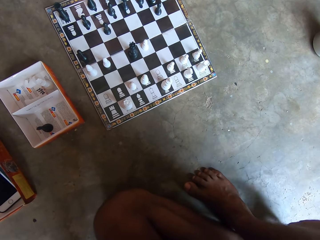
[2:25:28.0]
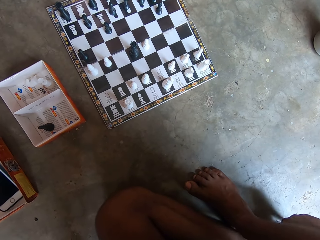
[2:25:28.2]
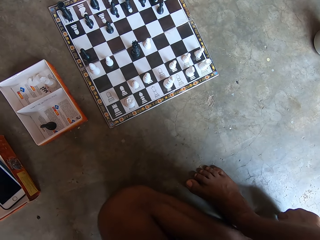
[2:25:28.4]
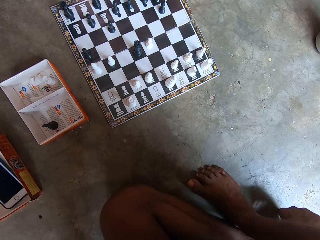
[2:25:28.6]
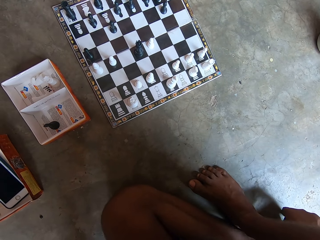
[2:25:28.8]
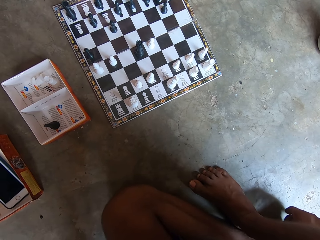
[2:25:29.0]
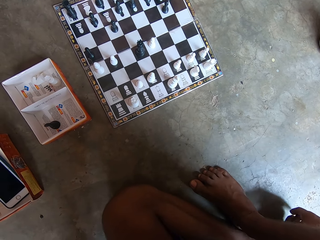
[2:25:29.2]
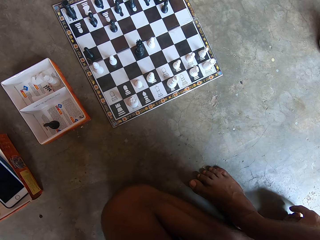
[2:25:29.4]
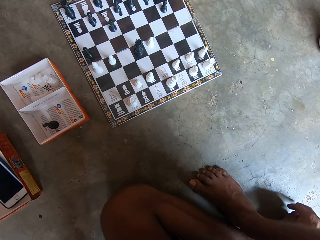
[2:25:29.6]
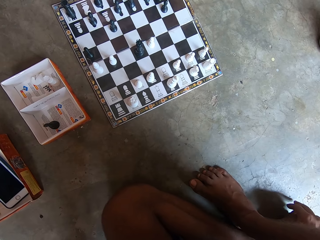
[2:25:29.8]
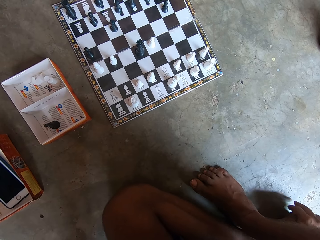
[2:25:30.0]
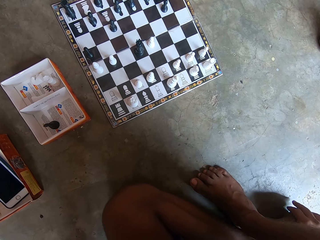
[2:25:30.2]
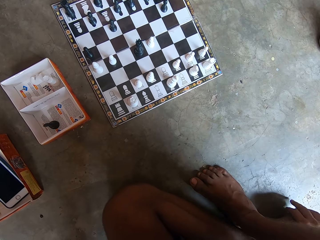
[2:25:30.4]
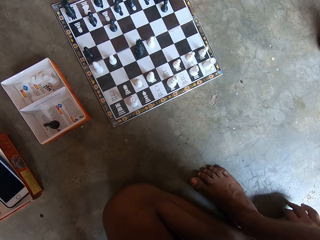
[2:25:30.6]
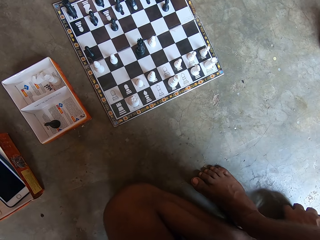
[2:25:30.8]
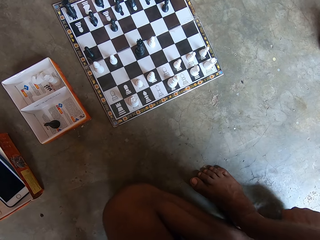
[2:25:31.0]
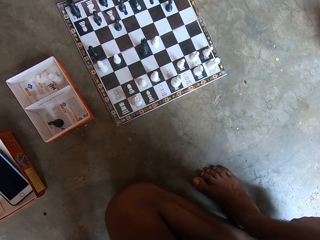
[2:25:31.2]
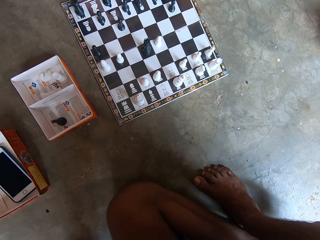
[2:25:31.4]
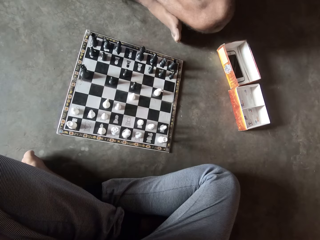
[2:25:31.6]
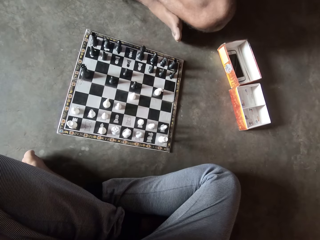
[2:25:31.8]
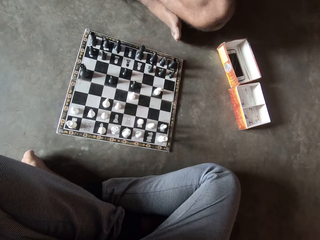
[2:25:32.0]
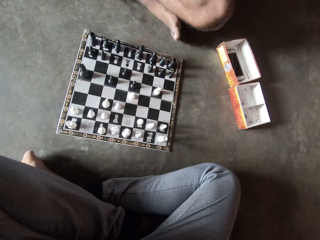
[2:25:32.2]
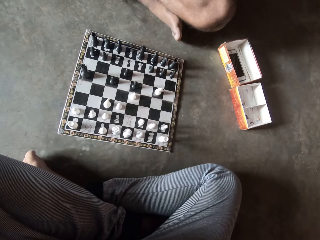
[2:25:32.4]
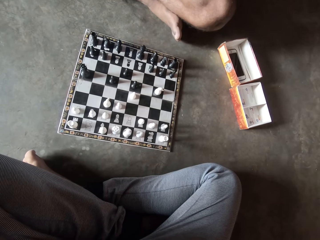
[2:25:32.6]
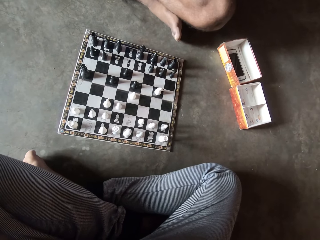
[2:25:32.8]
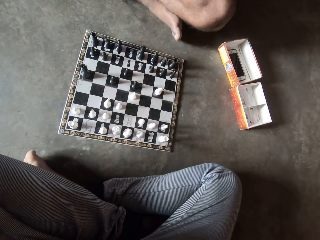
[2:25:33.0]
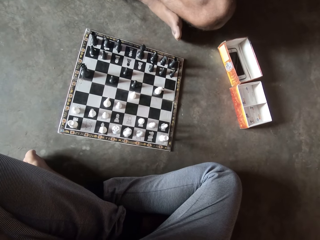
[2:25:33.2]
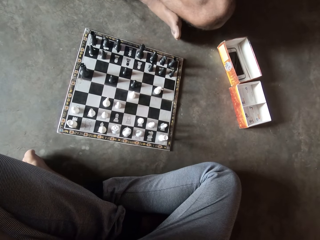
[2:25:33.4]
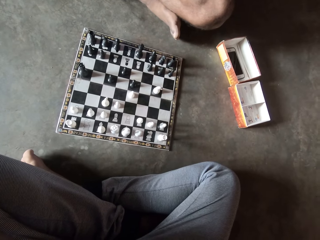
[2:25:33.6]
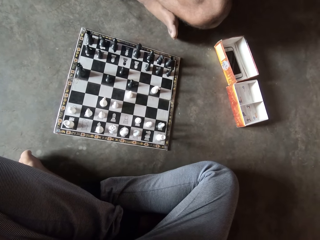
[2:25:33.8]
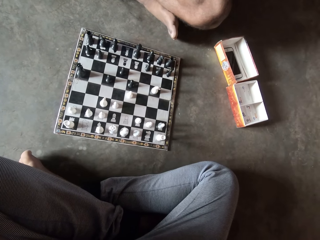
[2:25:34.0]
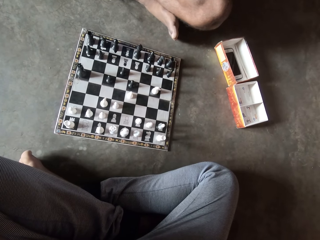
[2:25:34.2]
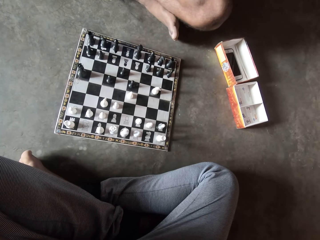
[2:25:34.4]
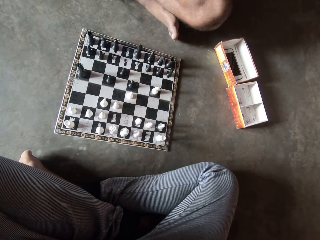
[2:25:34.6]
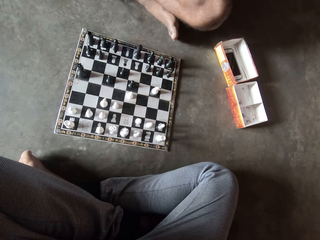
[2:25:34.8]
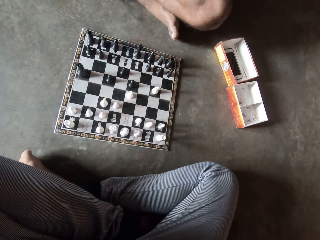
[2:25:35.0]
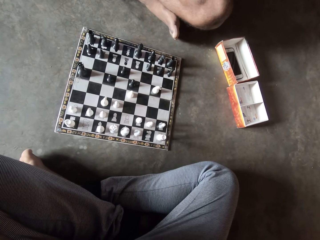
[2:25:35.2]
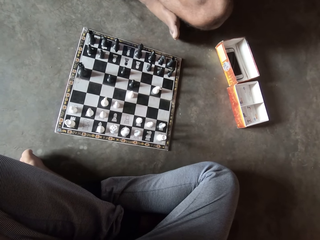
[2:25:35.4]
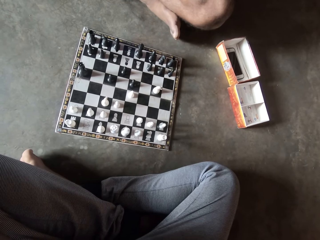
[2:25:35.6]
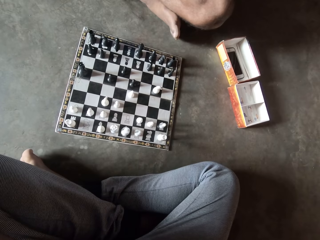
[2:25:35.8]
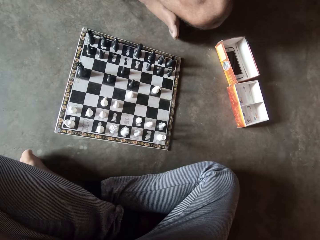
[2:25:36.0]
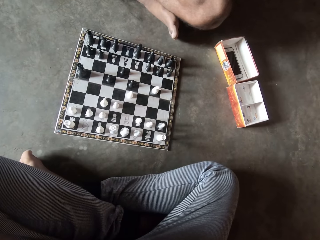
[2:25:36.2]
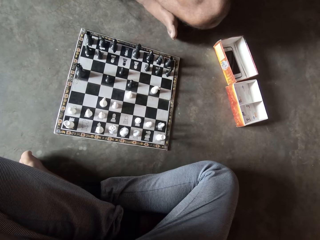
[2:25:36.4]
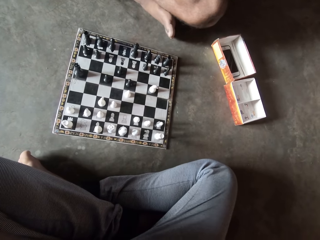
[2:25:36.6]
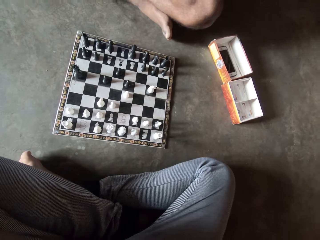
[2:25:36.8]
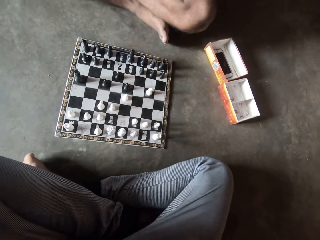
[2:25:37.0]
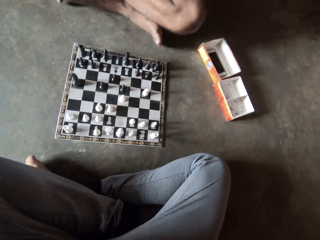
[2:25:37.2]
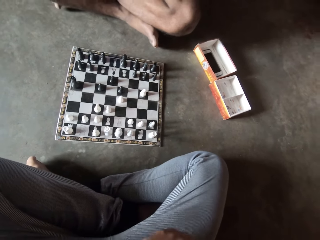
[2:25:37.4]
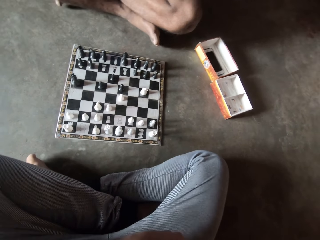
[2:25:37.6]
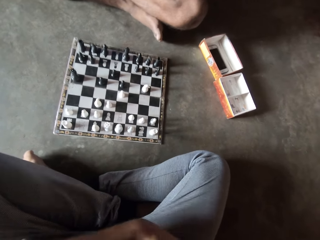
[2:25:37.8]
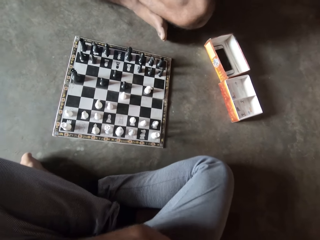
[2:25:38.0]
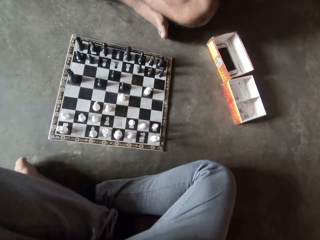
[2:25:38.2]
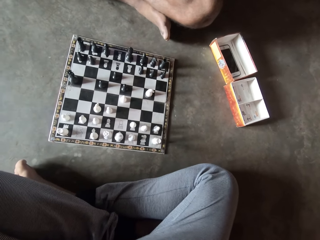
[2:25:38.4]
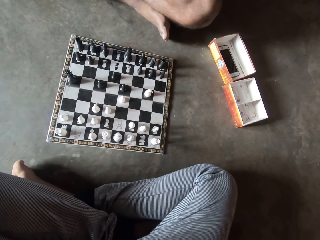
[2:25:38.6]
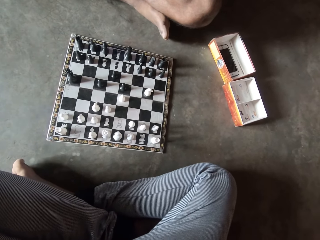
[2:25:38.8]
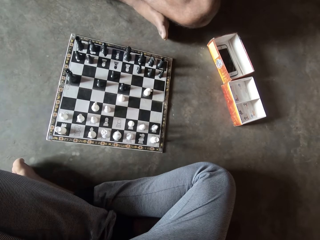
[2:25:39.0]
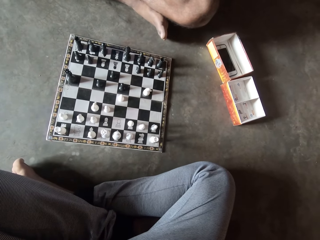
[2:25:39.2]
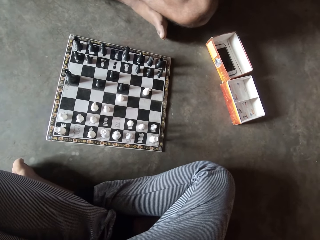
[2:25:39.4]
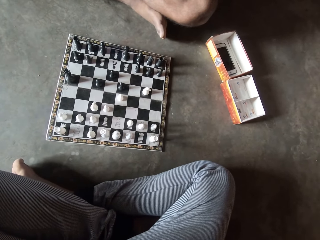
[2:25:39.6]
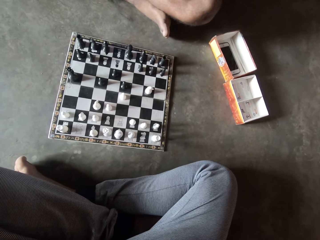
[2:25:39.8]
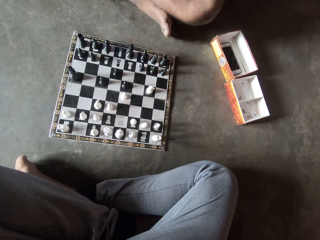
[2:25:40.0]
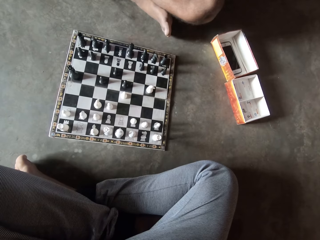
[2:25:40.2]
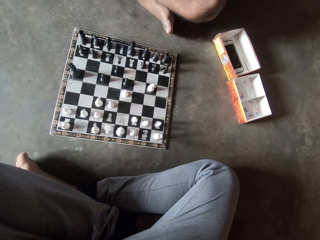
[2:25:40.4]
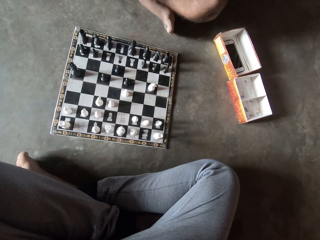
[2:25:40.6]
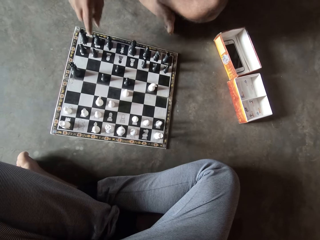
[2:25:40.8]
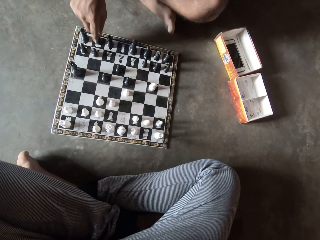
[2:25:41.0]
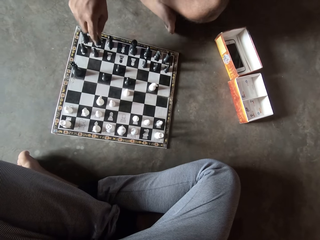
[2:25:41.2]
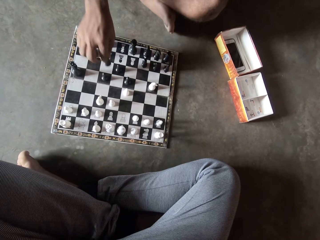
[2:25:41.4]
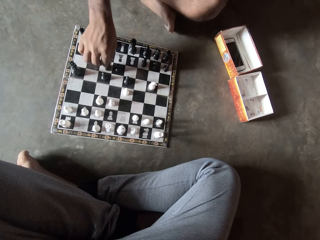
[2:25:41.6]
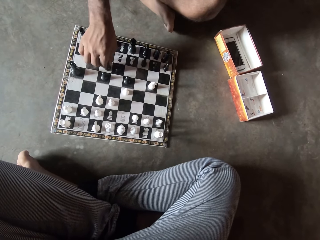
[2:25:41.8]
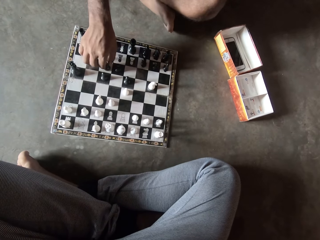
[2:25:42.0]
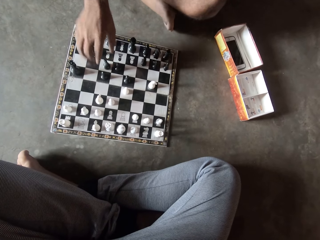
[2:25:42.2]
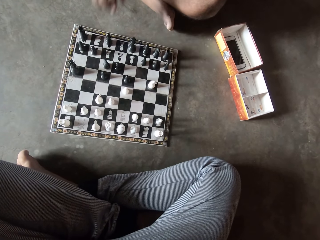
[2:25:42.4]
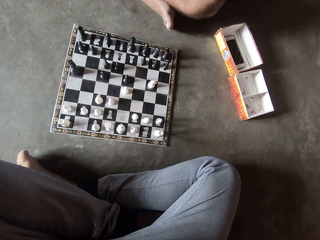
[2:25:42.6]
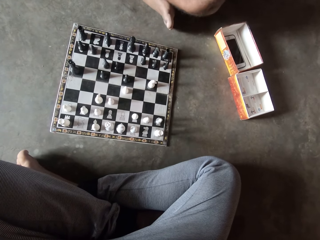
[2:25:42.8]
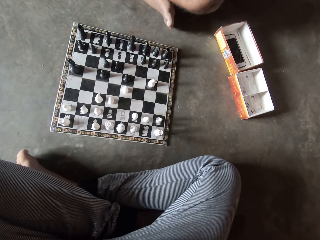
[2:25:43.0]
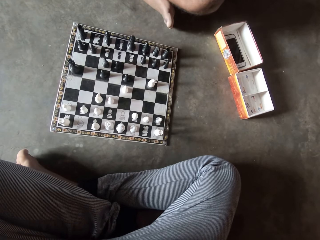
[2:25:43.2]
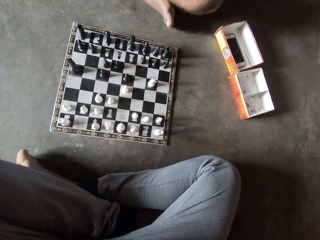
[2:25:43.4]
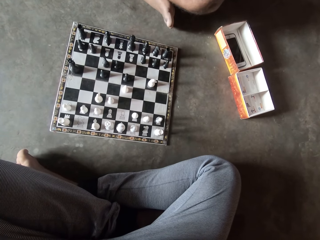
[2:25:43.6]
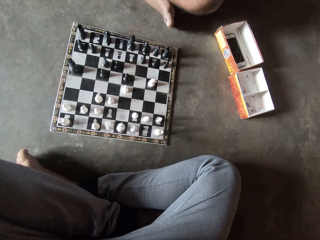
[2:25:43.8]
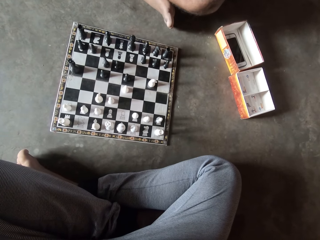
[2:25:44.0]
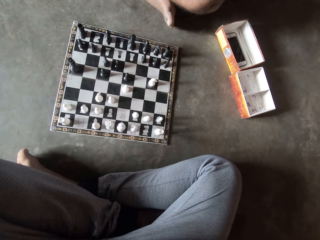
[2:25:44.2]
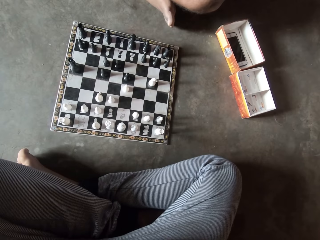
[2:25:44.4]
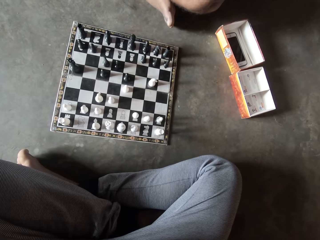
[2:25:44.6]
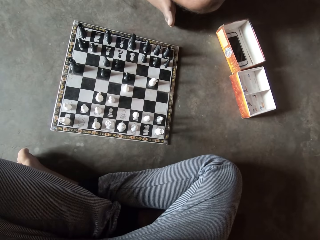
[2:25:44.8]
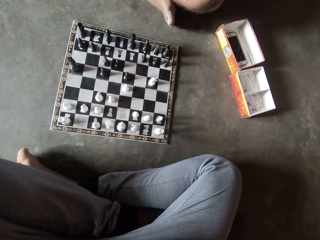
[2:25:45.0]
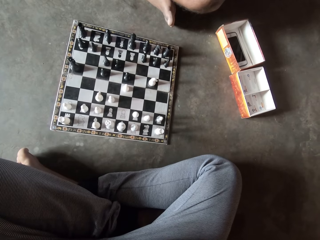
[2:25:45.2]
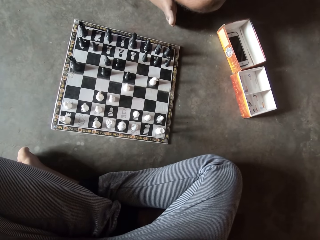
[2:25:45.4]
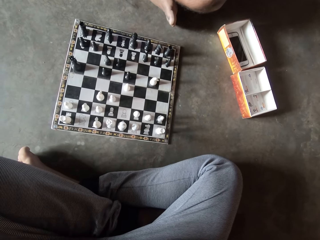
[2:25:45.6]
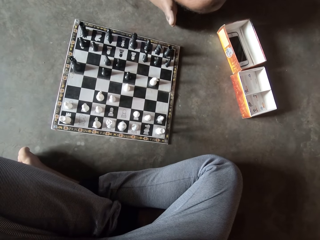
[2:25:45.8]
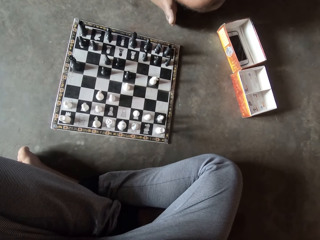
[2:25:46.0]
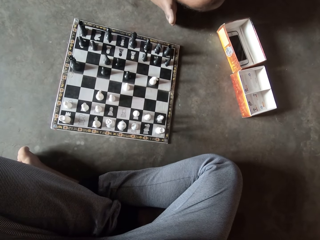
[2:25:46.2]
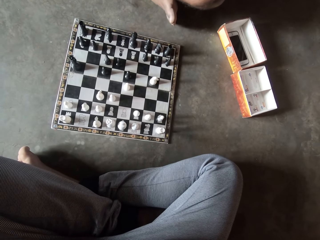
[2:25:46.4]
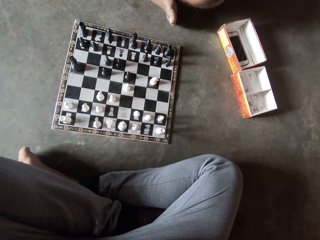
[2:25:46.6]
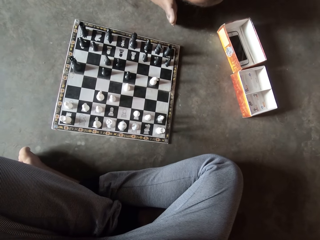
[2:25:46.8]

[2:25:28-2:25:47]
The camera wearer looks at a chess board on the floor. A man picks up the chess piece and moves a black piece on the chess board on the floor.

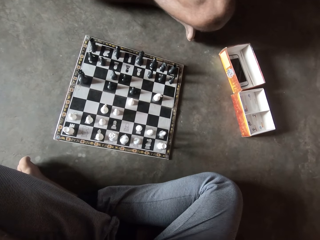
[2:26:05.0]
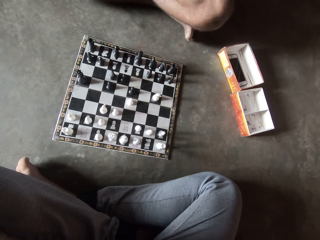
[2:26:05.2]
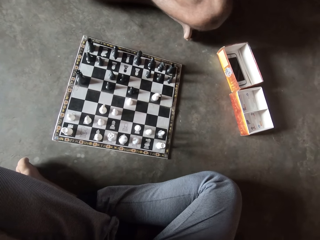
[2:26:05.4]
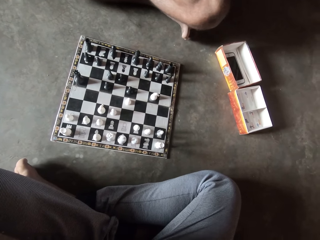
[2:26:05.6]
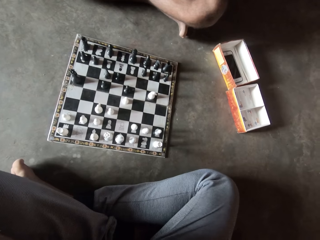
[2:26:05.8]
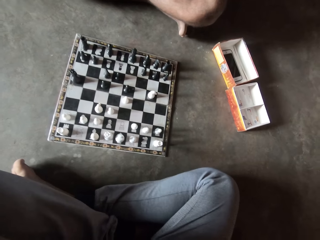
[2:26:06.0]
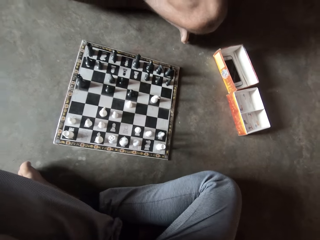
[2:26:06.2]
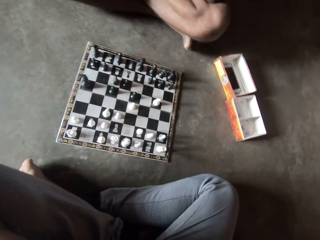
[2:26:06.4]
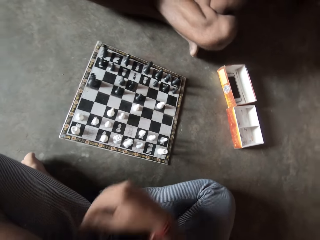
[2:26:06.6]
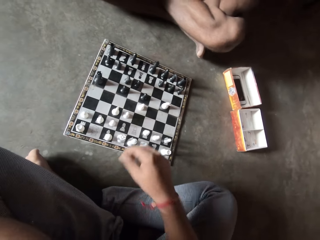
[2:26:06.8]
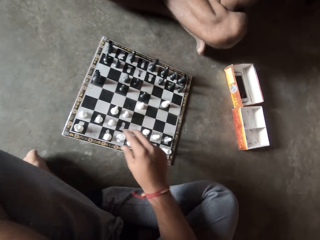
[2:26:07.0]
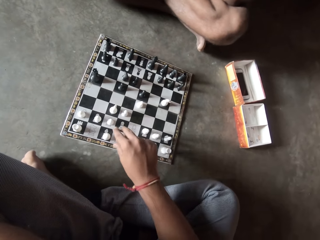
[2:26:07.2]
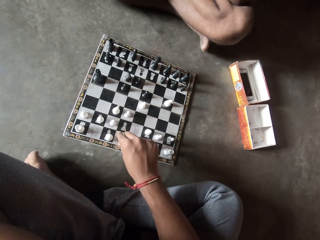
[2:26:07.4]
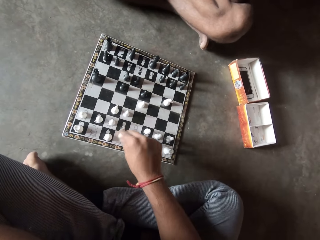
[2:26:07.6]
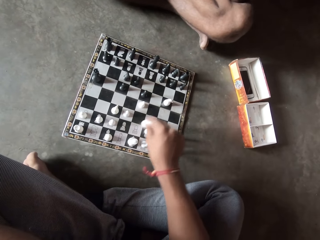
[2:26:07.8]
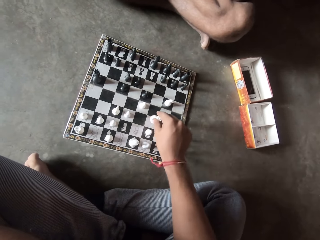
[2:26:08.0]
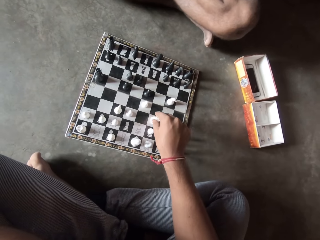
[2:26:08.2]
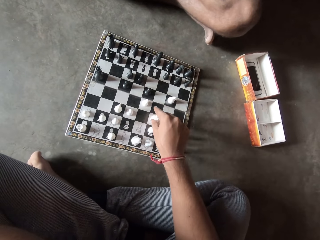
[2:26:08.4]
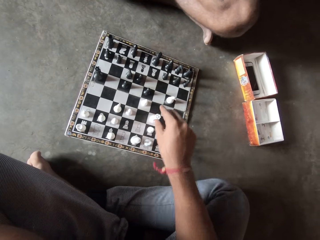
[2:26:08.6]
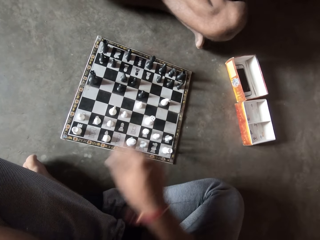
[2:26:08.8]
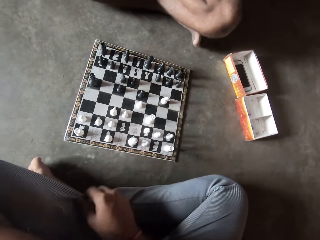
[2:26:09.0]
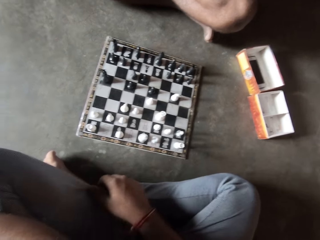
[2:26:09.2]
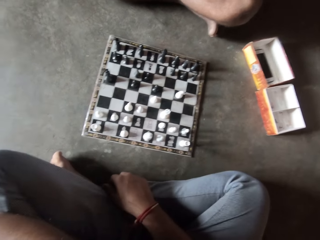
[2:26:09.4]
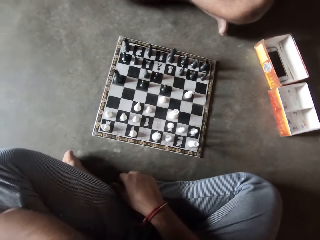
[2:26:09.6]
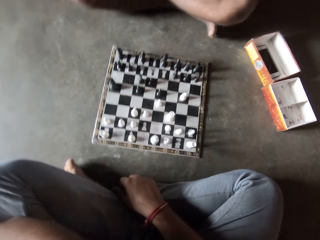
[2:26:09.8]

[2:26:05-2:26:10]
The camera wearer picks up the chess piece and moves a white piece on the chess board on the floor. They look at the chess game with a man.
